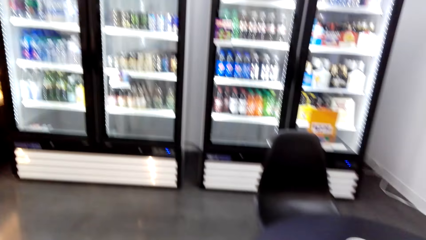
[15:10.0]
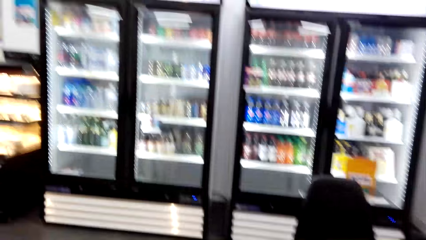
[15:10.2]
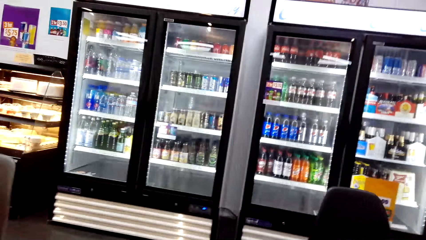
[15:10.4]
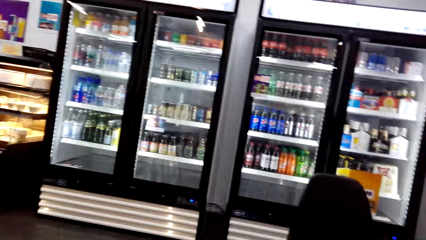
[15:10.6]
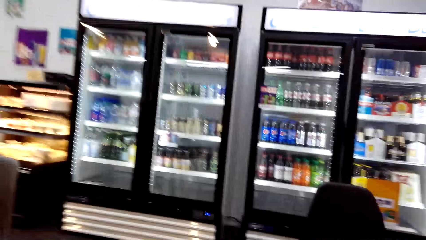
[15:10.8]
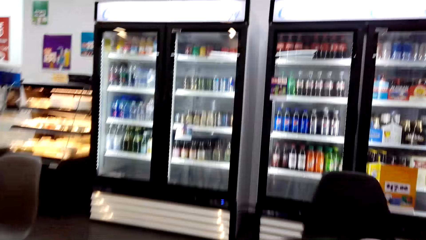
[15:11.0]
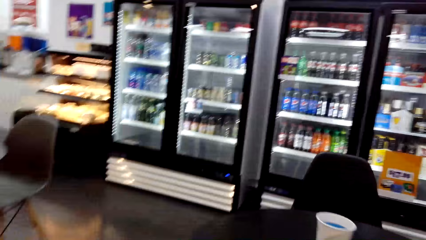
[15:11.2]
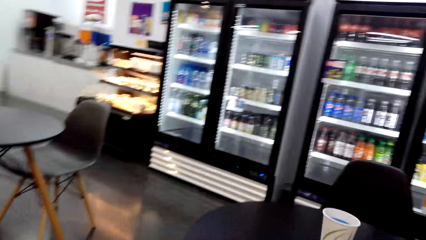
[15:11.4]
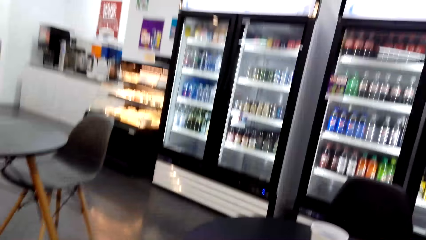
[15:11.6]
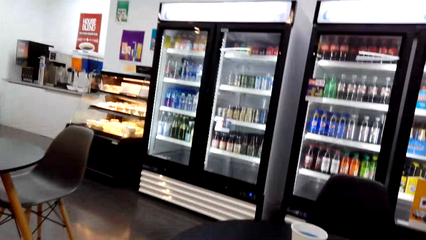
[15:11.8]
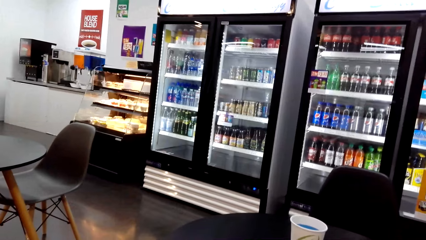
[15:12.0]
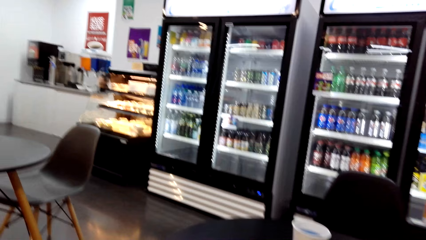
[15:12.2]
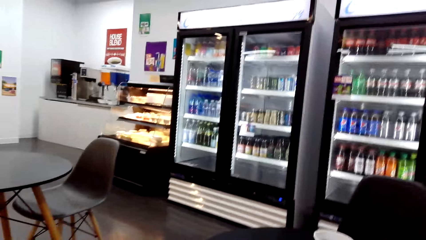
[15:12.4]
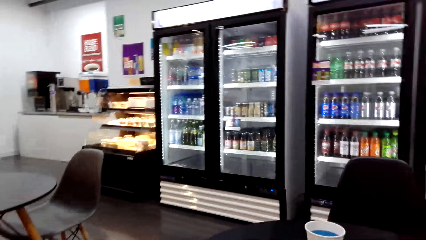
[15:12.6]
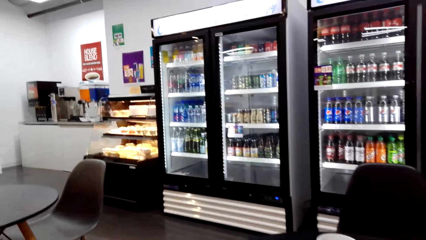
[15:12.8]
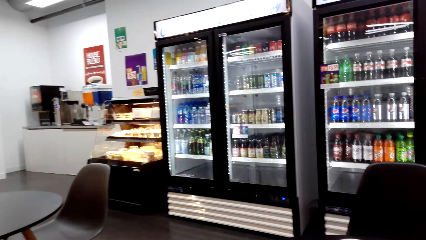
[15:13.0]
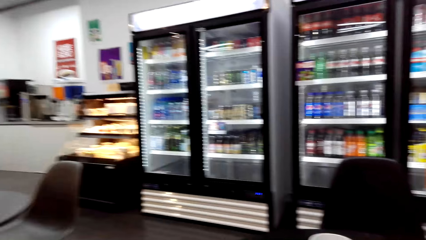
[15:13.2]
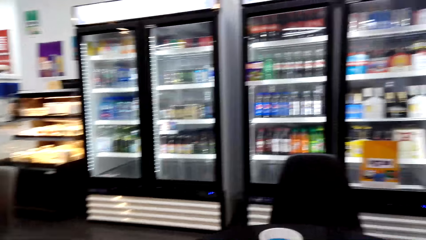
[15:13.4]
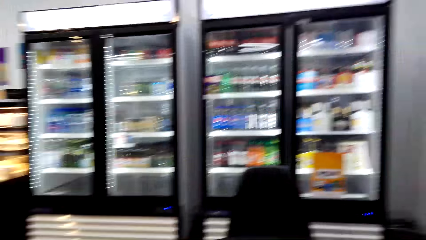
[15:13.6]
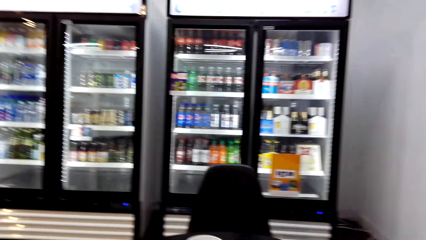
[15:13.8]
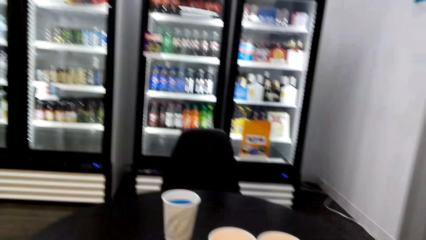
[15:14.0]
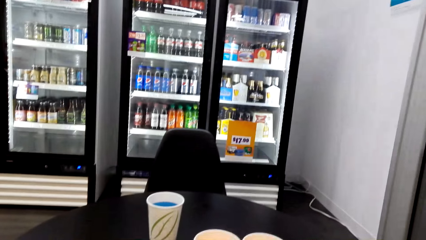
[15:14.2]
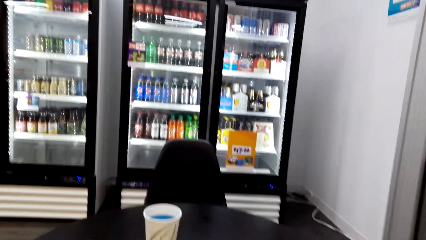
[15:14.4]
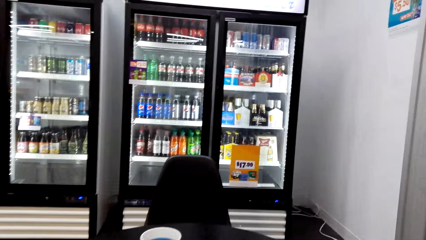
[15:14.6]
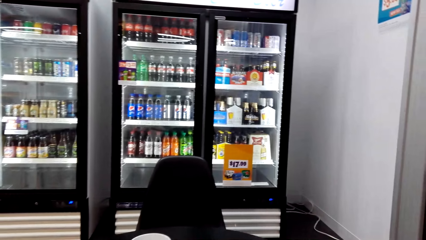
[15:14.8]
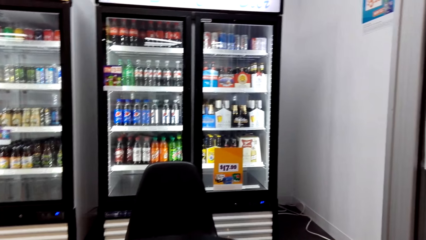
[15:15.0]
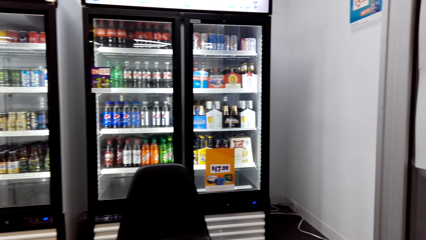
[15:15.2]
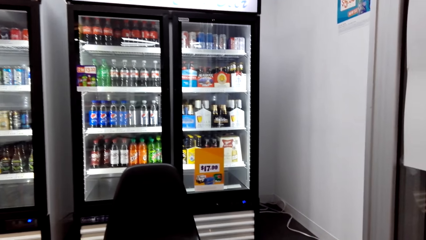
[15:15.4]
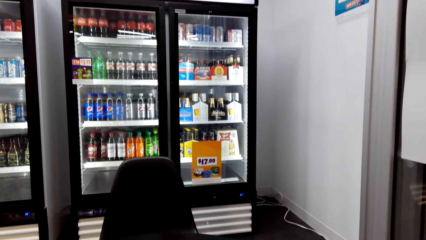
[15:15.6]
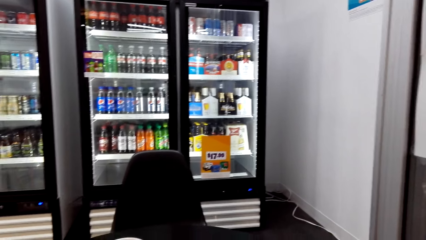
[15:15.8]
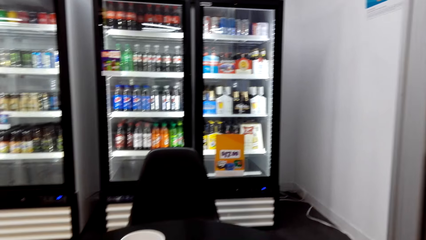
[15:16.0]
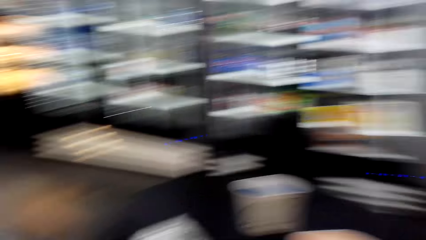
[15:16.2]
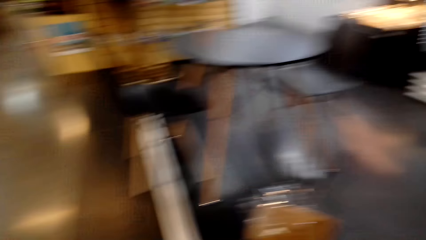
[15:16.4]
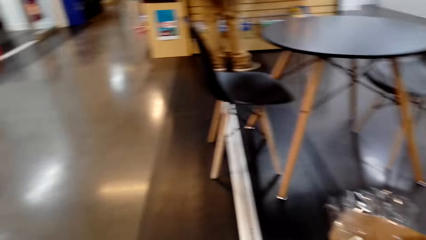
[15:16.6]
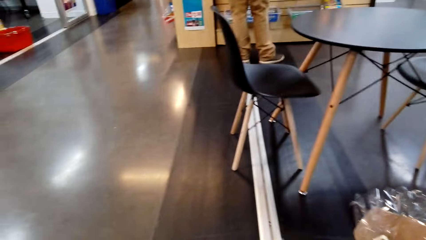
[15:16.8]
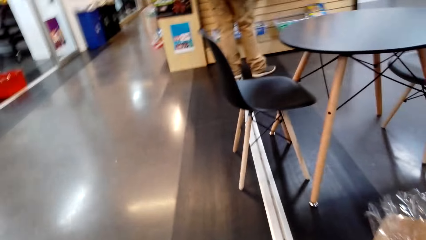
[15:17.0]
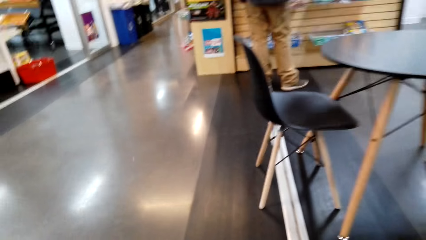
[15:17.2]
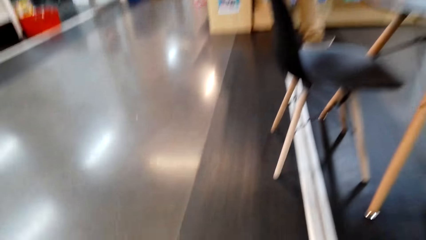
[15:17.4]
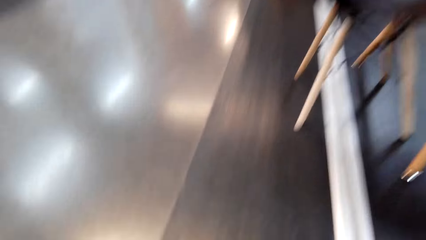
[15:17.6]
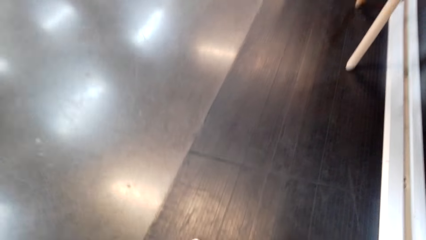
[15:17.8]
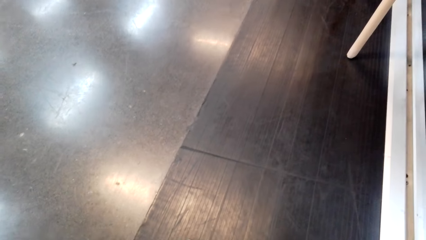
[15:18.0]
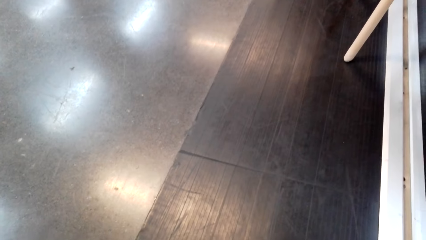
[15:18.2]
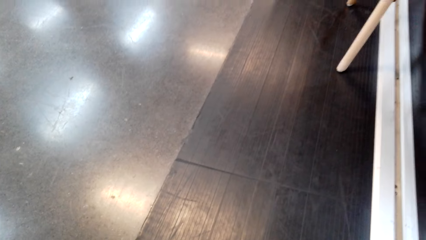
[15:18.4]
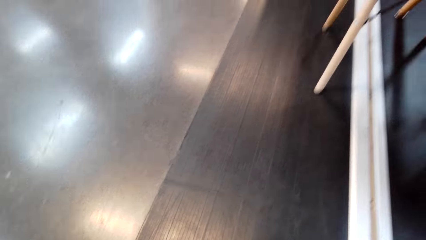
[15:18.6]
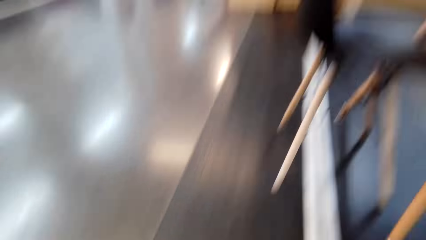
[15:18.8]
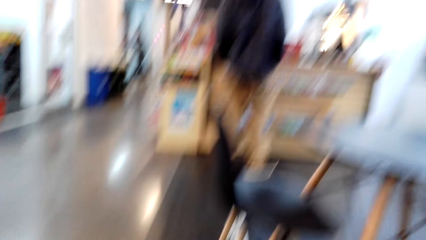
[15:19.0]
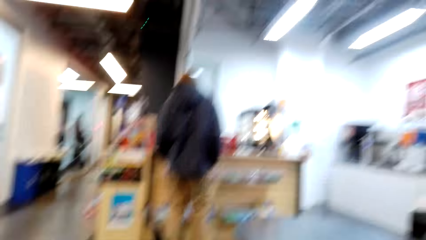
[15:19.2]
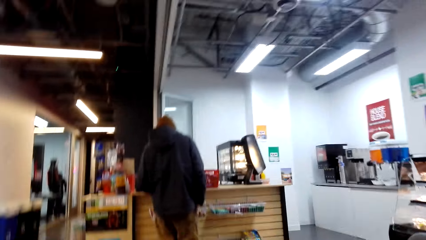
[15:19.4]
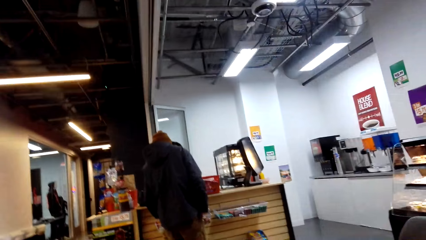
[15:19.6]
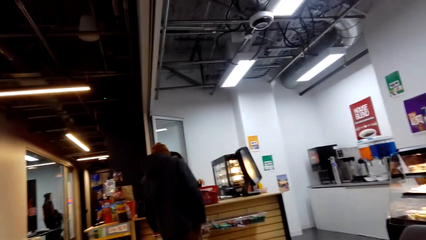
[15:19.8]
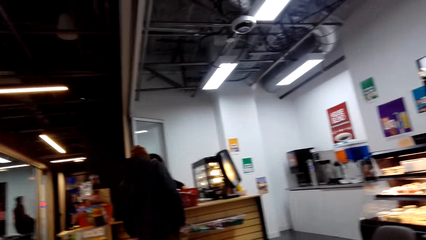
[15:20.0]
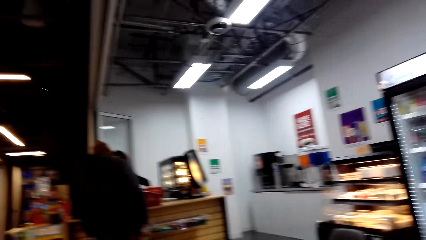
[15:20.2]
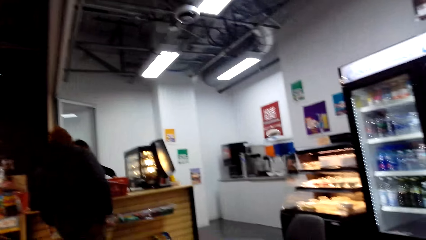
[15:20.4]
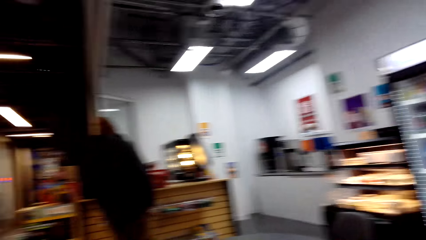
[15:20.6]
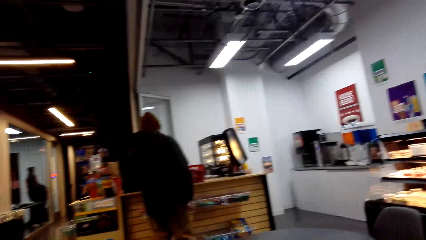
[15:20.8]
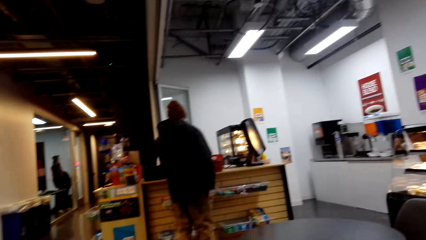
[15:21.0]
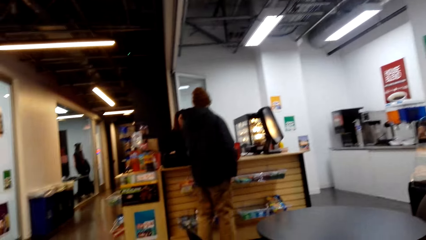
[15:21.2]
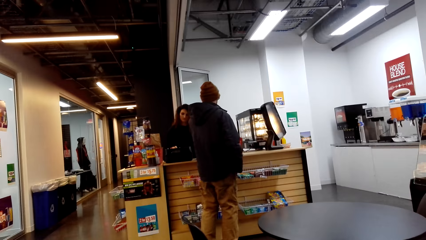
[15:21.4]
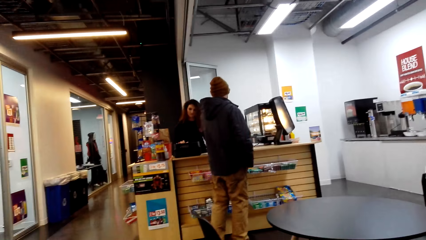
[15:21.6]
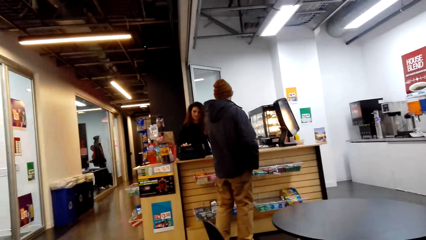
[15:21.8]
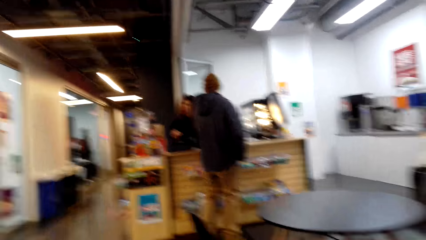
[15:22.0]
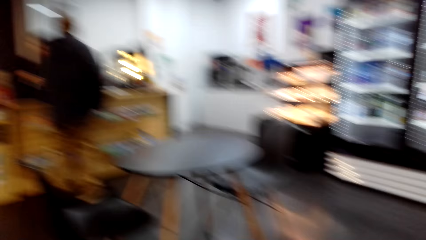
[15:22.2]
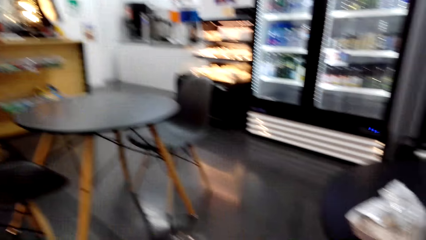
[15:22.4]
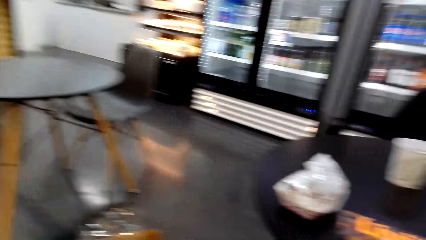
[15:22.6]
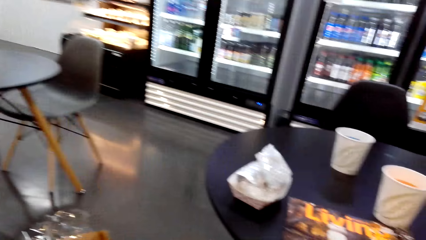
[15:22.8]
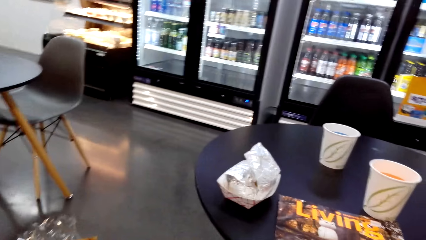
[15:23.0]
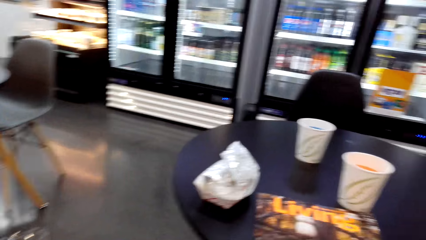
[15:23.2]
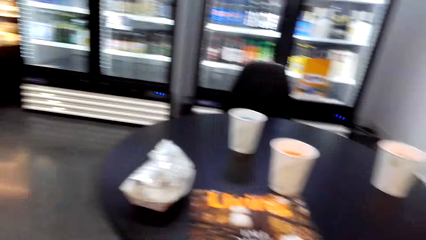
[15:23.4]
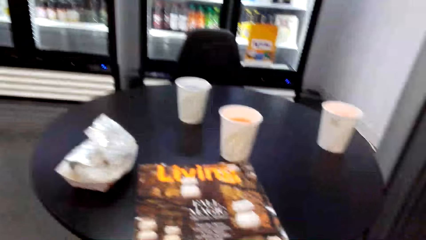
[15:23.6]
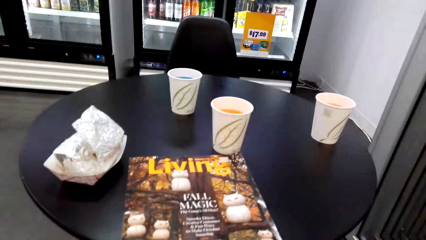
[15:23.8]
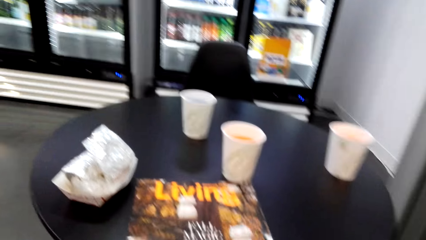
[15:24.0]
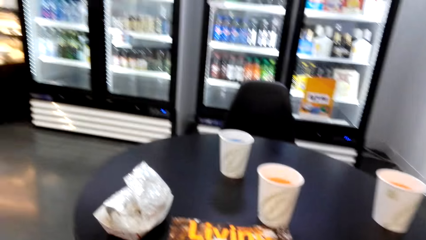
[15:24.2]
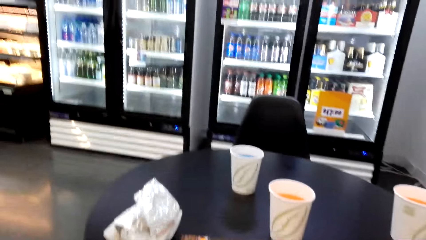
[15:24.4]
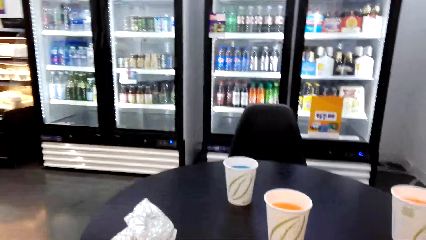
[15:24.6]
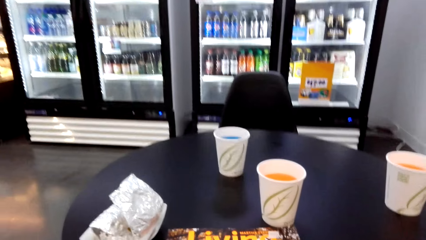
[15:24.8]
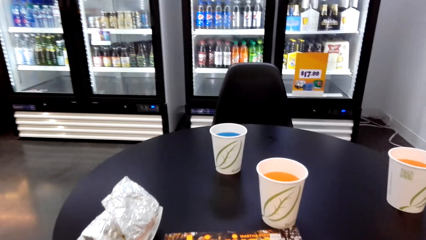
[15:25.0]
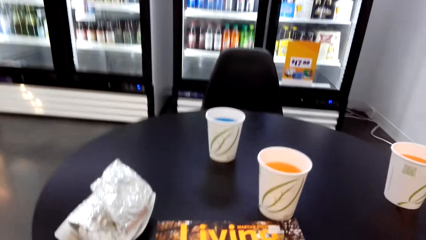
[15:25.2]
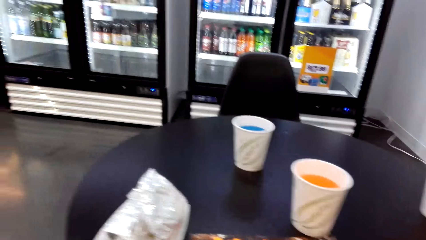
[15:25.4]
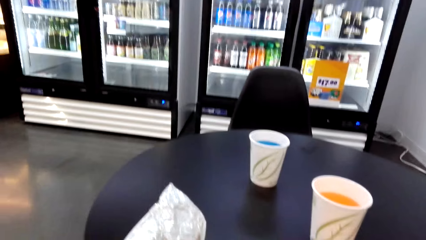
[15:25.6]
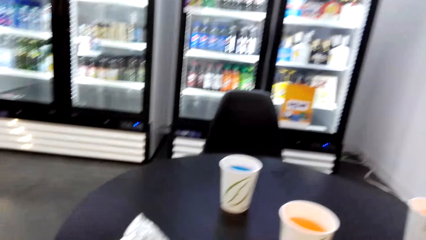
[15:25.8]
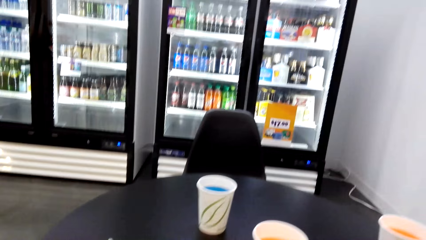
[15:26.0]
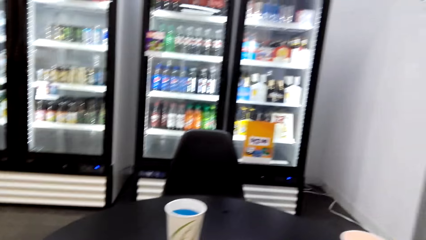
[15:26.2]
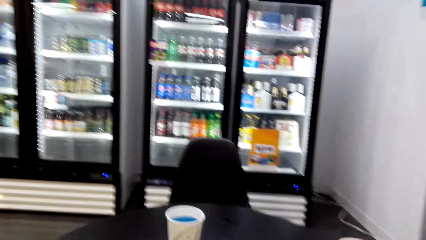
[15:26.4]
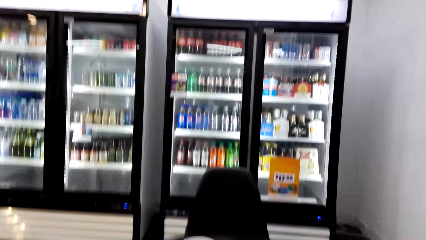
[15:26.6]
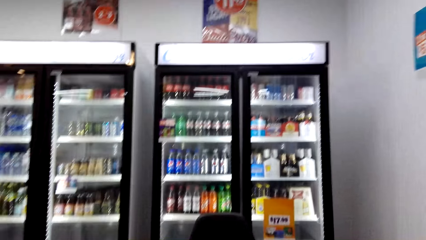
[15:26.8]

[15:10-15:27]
The camera wearer takes a seat. They look around the store. A man stands beside the counter.
